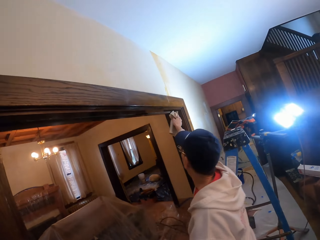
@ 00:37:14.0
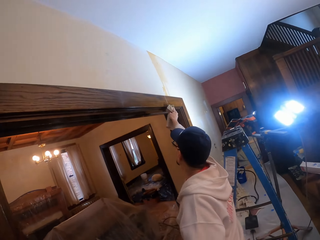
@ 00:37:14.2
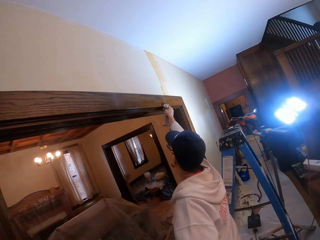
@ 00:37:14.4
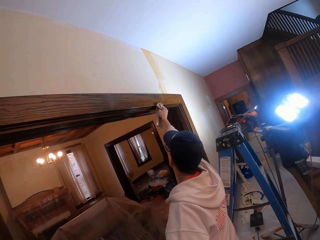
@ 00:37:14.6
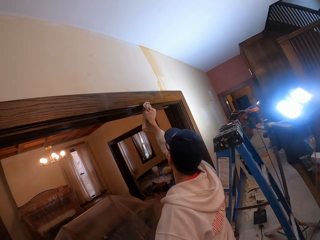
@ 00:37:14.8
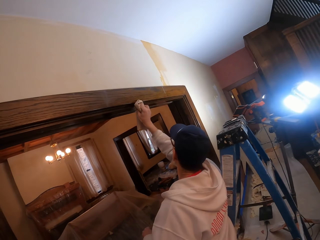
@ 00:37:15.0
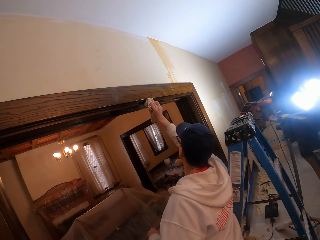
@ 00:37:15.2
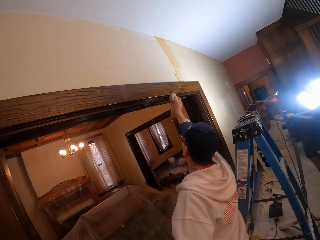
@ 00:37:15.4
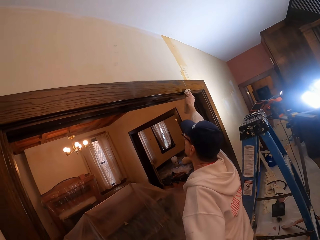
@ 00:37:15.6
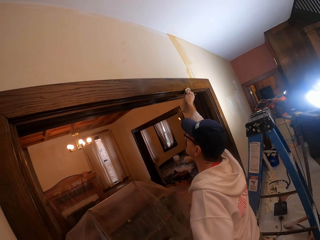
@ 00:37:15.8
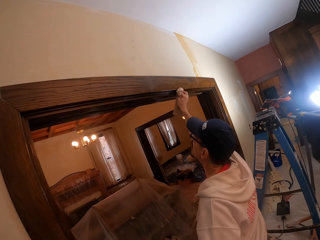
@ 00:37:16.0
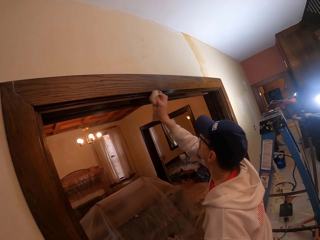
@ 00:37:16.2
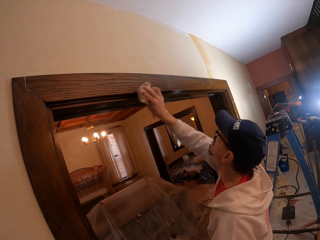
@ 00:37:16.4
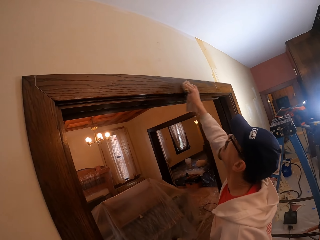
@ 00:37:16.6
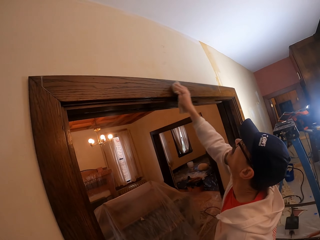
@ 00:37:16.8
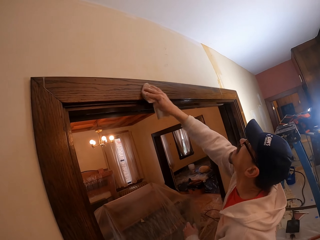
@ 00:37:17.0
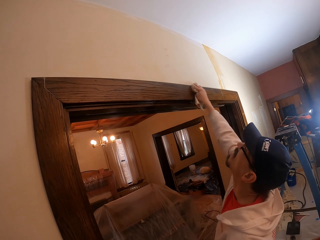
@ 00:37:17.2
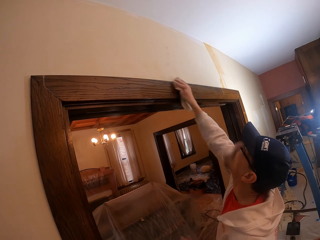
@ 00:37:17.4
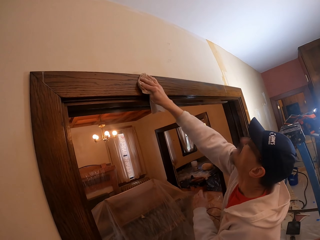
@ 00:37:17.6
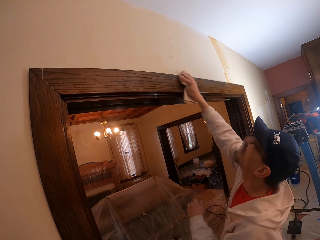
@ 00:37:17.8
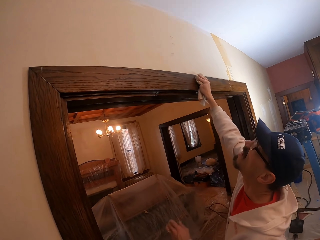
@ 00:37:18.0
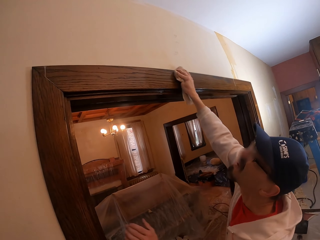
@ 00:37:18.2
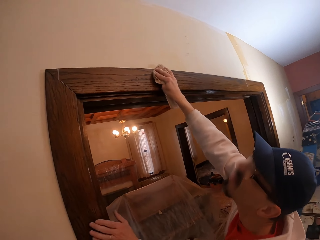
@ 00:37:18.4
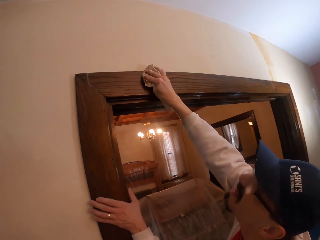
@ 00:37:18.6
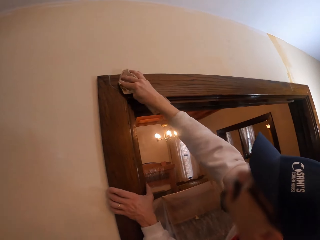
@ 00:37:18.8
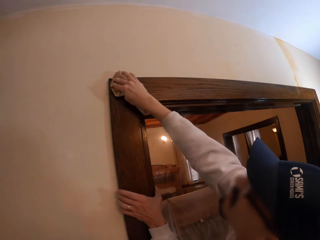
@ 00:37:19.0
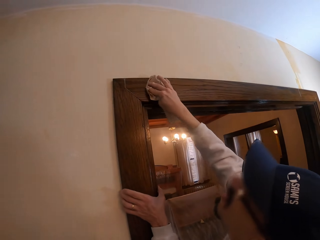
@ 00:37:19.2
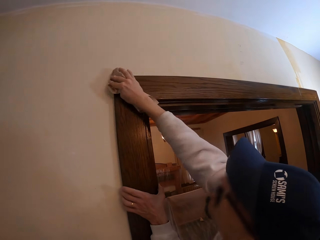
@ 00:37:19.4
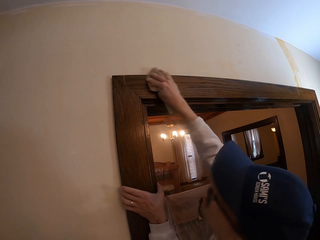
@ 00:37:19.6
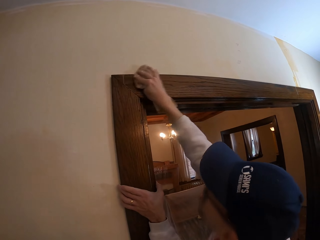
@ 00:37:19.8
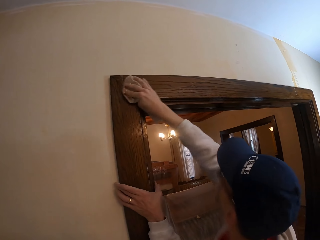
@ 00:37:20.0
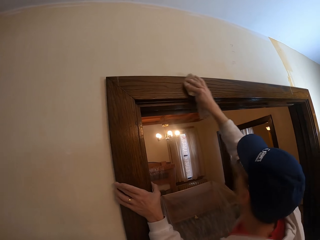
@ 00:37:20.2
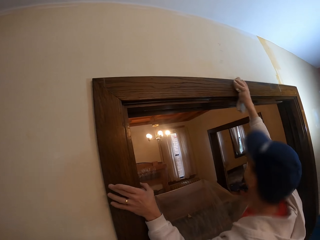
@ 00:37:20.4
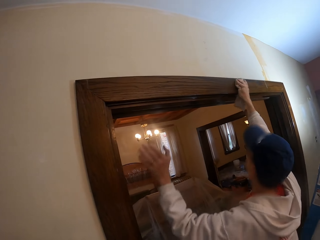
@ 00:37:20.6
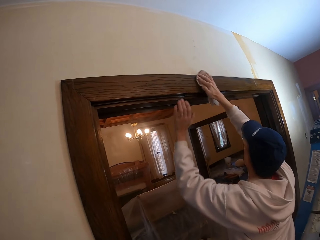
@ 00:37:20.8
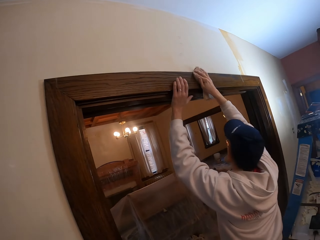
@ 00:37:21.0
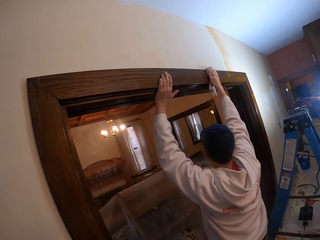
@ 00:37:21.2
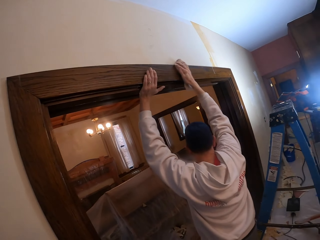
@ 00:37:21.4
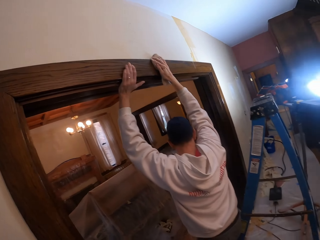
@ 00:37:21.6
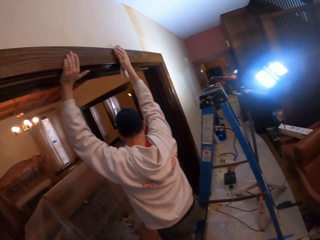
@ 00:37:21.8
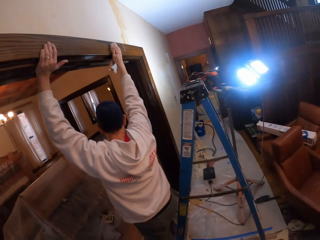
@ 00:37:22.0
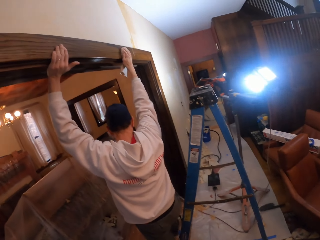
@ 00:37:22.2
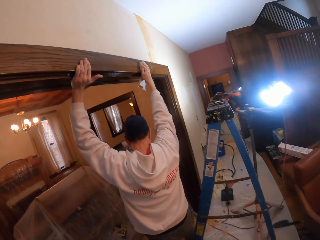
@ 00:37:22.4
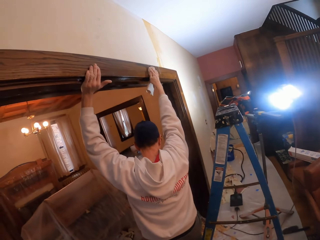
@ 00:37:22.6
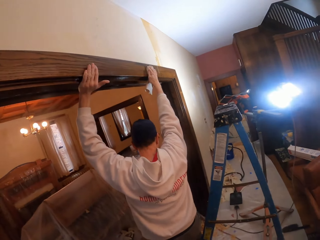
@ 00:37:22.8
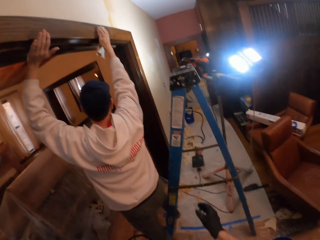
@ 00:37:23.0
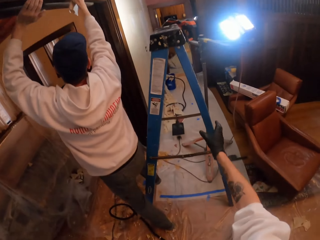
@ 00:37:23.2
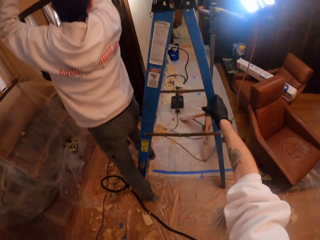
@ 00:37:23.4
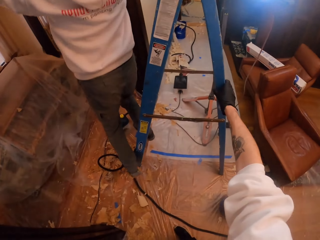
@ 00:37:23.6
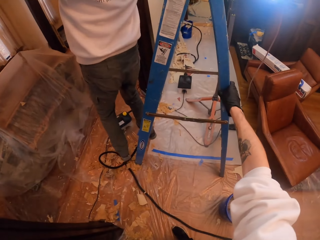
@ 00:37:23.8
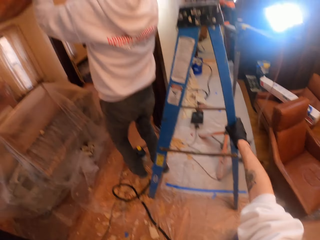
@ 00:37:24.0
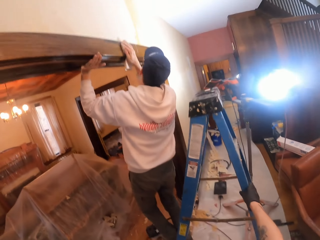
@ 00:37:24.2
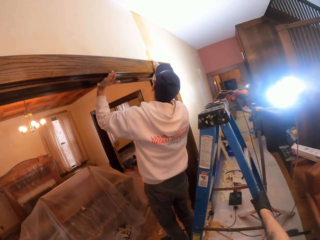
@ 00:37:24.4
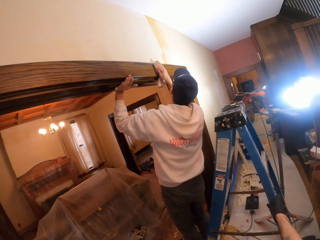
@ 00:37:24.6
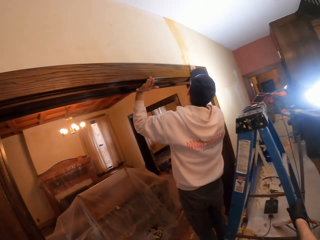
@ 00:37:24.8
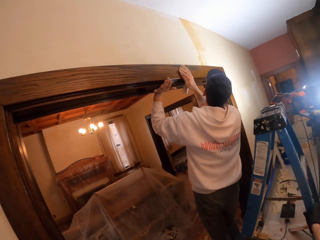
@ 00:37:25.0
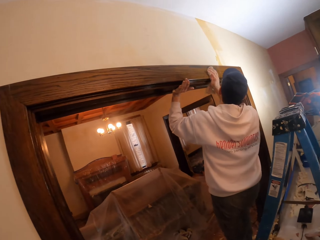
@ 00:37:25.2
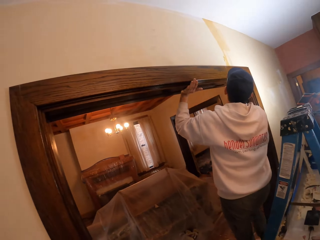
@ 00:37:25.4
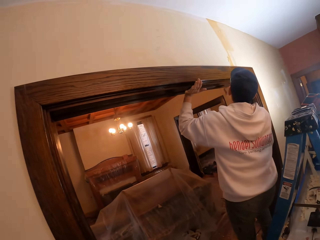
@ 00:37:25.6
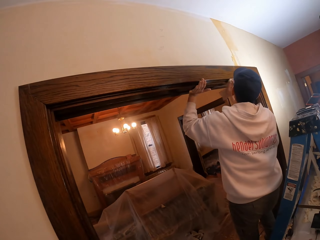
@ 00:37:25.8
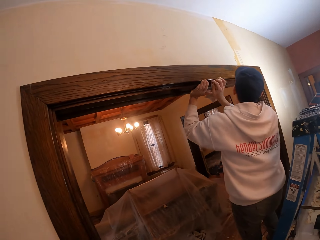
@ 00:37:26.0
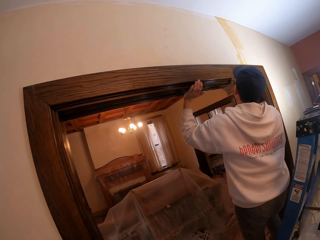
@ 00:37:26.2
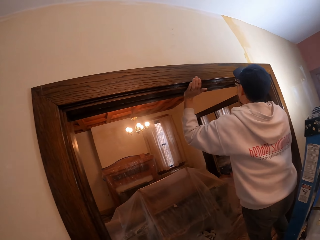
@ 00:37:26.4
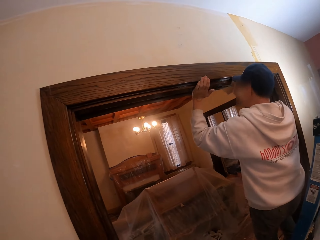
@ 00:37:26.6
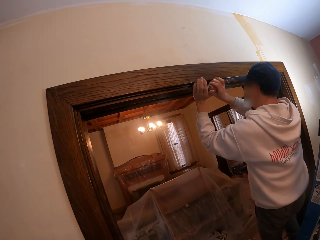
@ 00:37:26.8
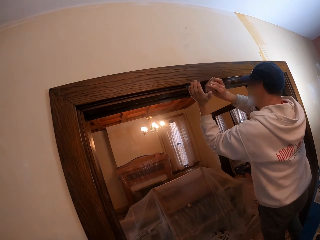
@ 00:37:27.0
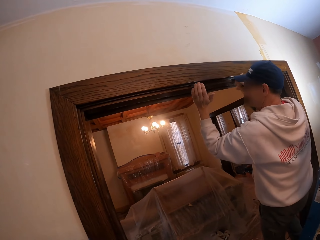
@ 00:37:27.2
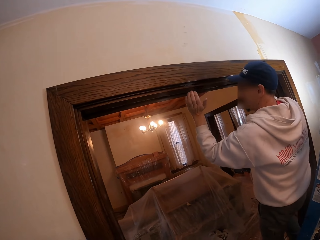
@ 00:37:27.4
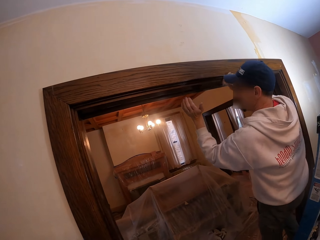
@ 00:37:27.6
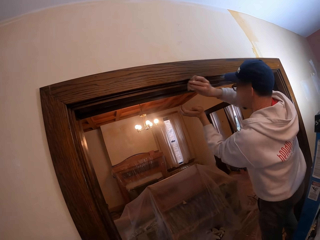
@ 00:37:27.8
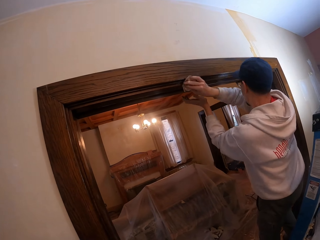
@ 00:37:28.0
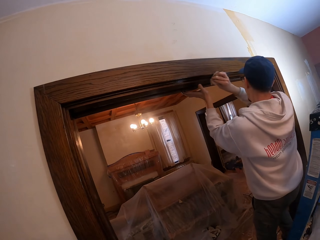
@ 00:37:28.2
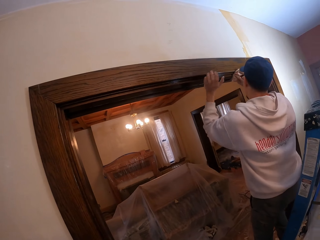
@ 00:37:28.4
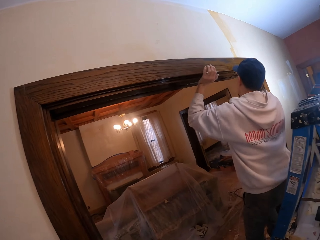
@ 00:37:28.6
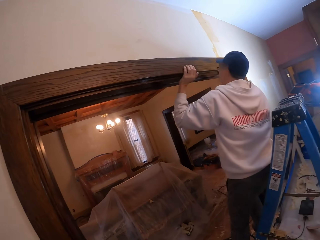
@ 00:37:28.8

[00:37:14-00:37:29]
The camera wearer looks at the door frame area. A man wipes the door frame. The camera wearer holds on to the ladder. The man wipes the door frame. The camera wearer looks at the door frame area.

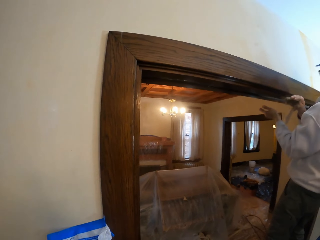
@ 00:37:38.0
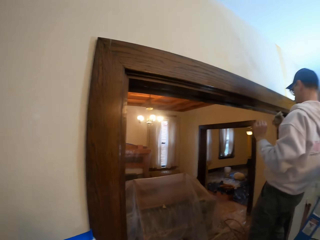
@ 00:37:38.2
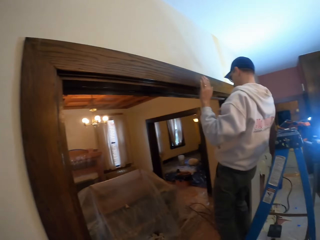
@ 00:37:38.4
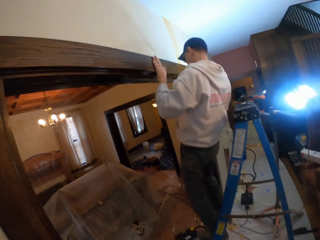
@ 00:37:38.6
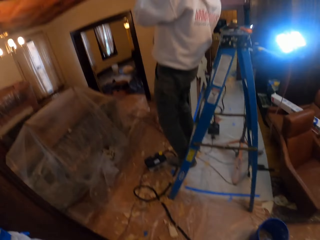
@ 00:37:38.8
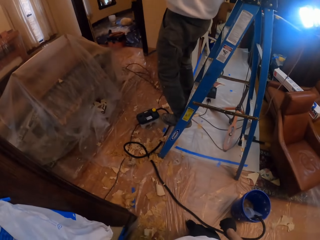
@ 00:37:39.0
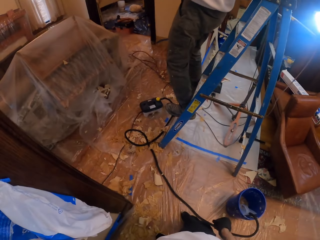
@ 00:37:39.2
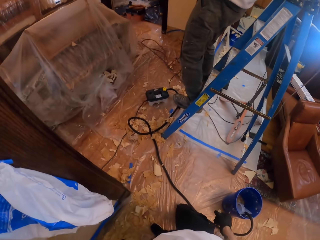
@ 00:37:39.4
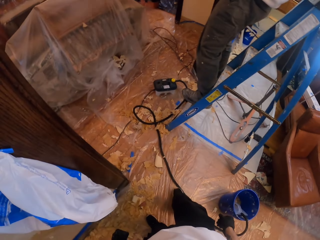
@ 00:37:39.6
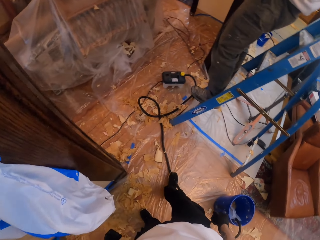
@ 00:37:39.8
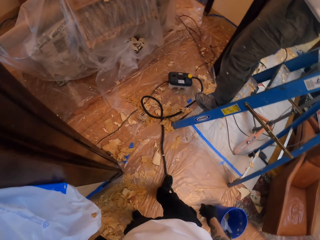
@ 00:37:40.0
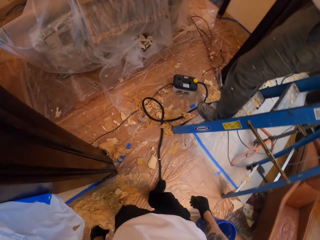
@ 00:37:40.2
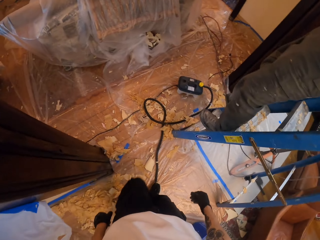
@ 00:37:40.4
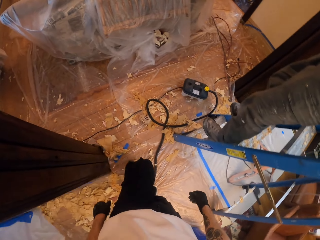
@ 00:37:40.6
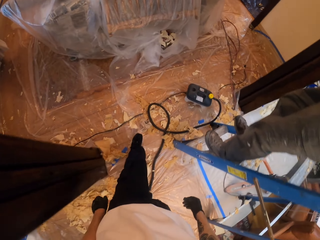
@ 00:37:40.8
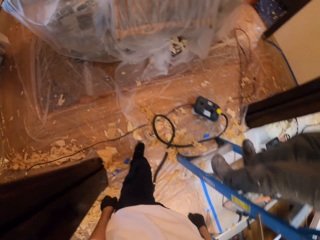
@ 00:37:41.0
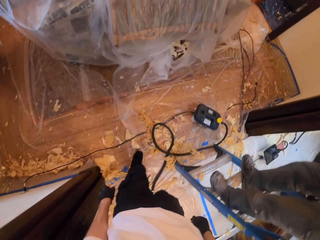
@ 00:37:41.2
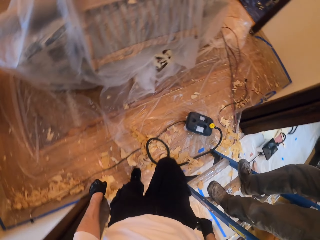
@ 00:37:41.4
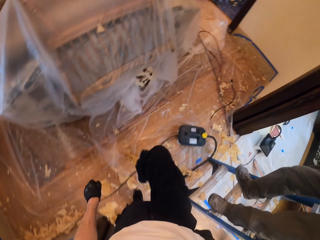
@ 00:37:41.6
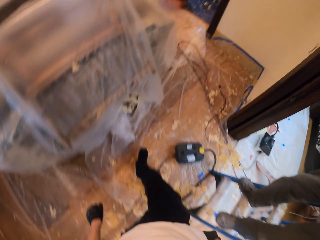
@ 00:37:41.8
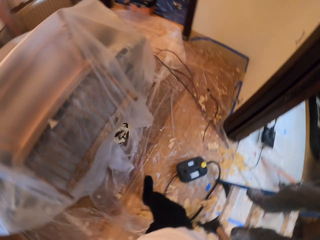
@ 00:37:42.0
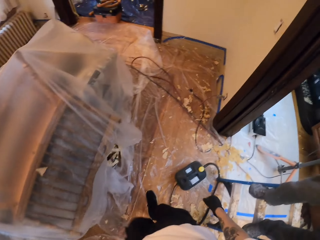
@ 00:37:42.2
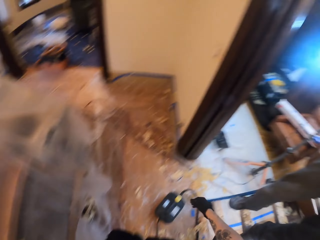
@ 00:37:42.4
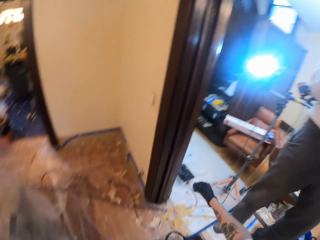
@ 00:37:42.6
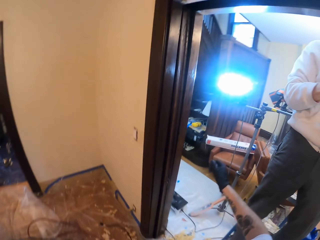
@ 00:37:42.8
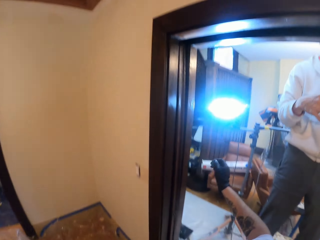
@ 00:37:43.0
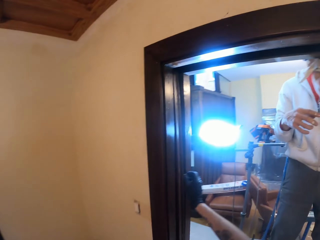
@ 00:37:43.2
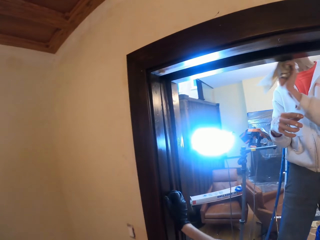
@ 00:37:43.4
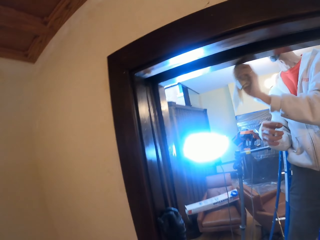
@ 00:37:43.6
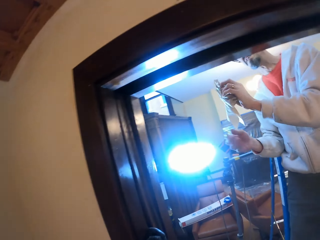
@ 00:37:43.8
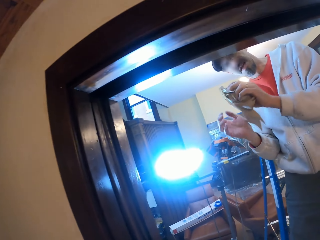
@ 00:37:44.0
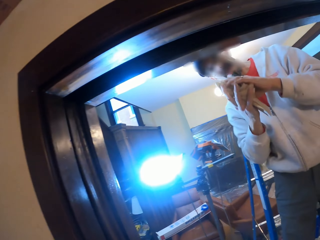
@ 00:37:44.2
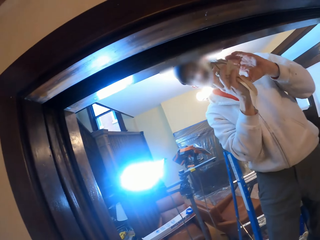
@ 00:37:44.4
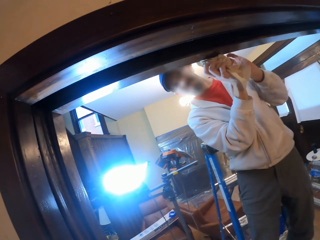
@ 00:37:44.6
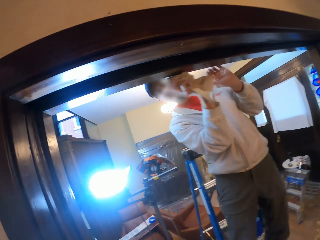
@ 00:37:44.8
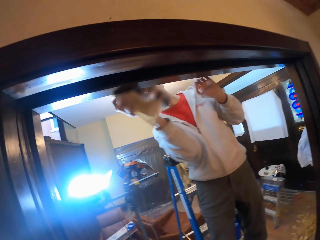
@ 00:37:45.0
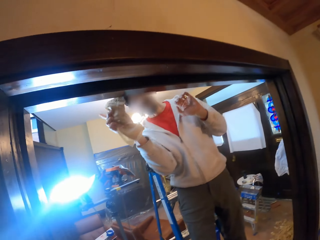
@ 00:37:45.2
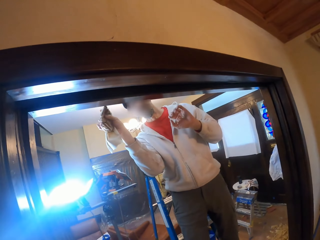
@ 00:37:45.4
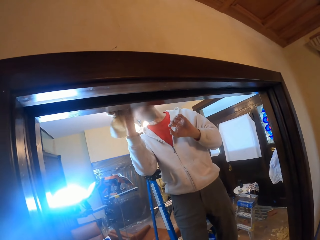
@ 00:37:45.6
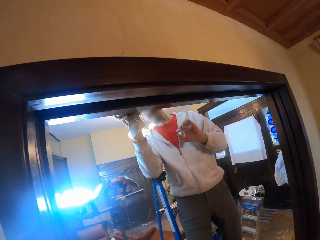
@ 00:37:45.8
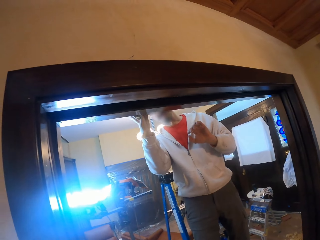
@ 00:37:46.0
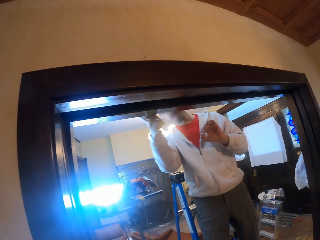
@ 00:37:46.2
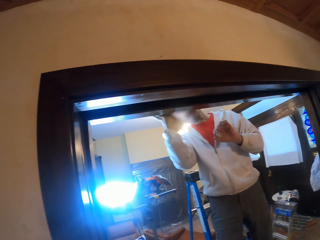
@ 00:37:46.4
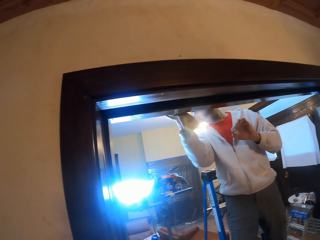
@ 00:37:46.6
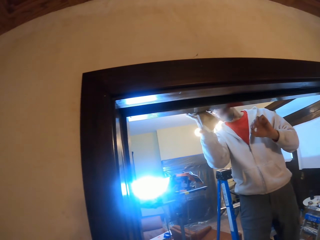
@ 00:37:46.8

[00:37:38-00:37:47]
The camera wearer looks around the room. They walk around the room, turn right and touch the door frame area. A man wipes the frame.
